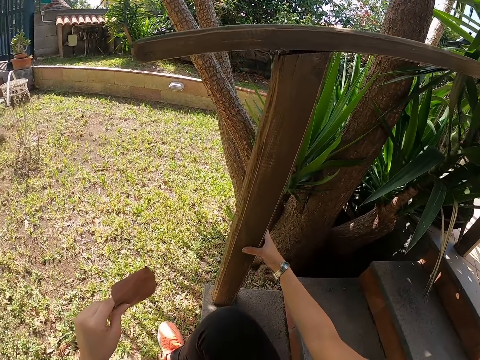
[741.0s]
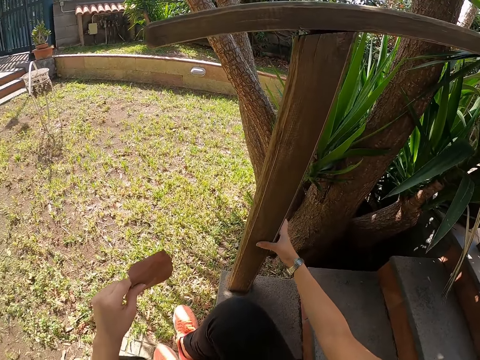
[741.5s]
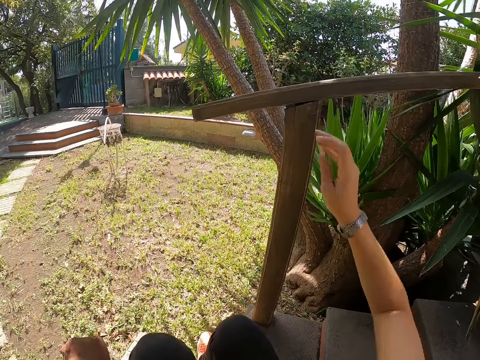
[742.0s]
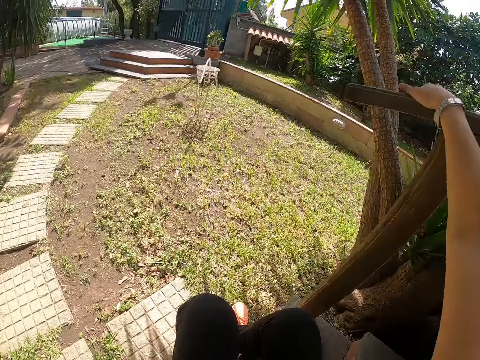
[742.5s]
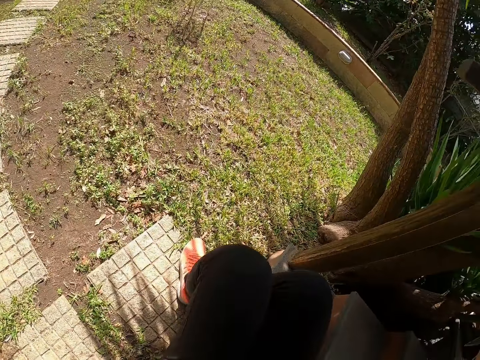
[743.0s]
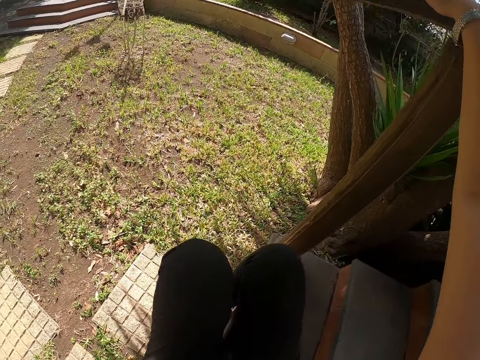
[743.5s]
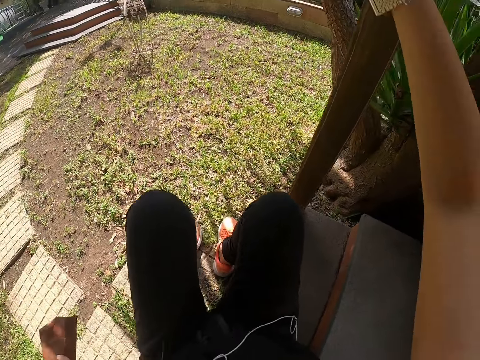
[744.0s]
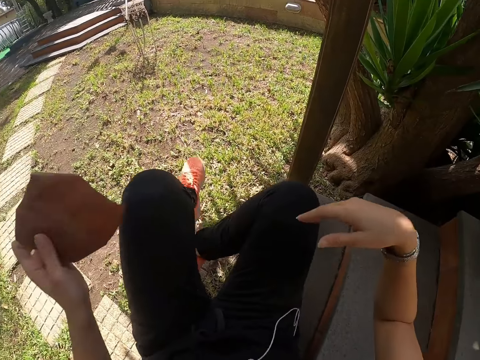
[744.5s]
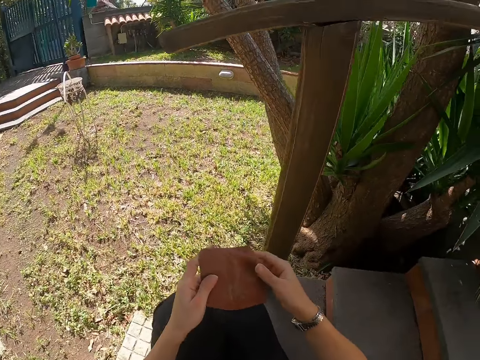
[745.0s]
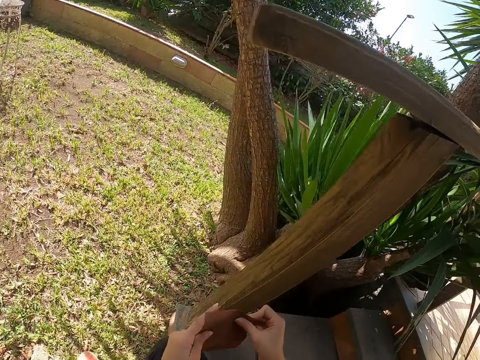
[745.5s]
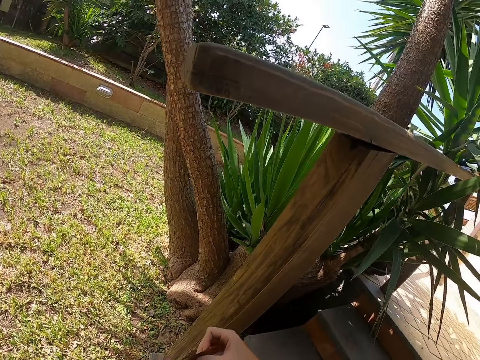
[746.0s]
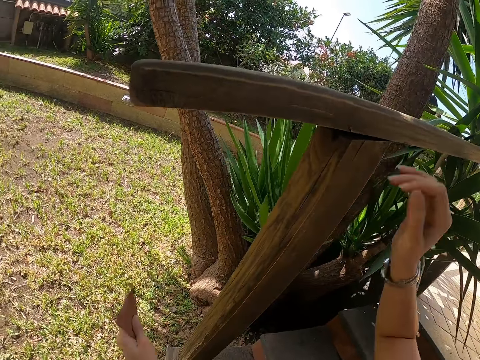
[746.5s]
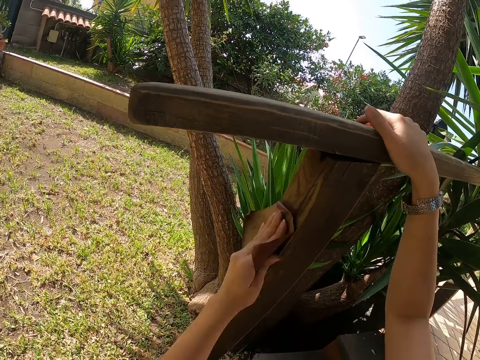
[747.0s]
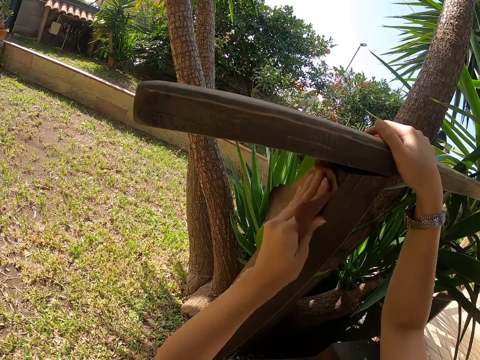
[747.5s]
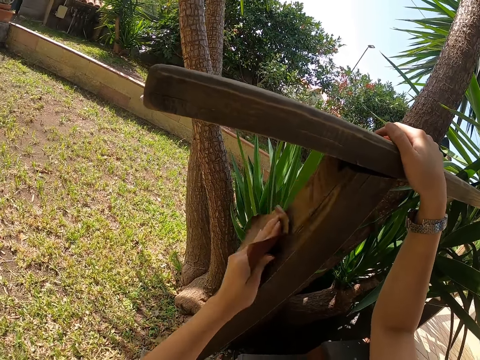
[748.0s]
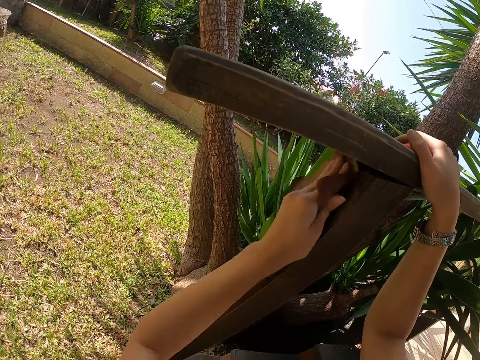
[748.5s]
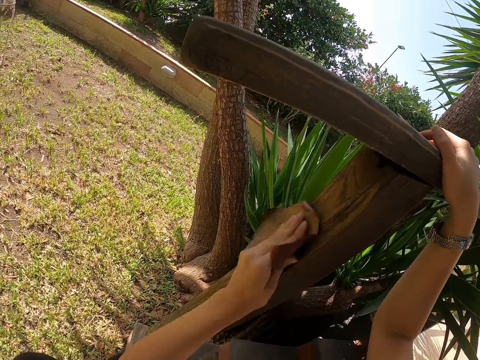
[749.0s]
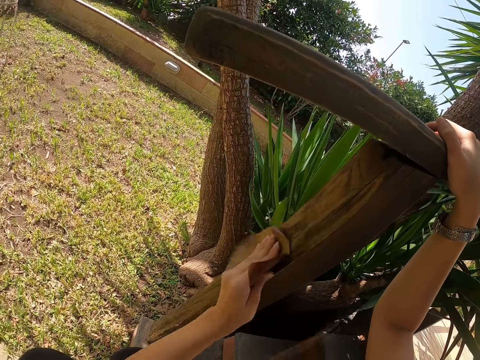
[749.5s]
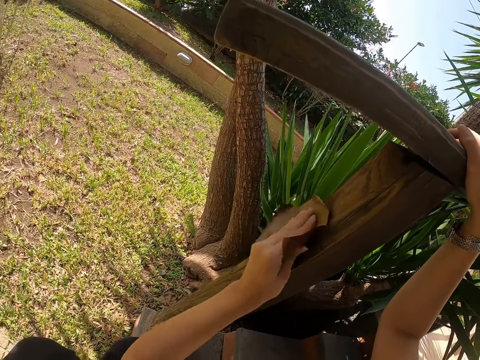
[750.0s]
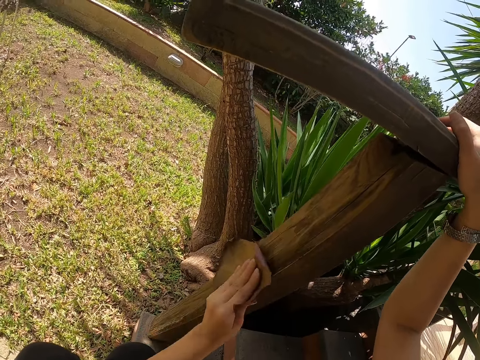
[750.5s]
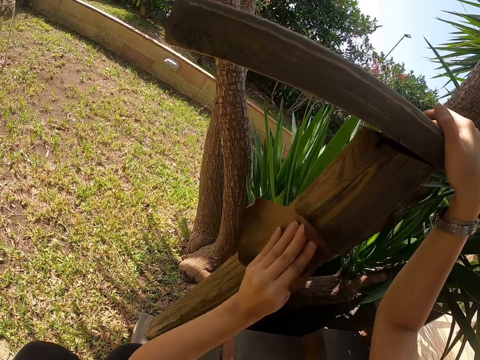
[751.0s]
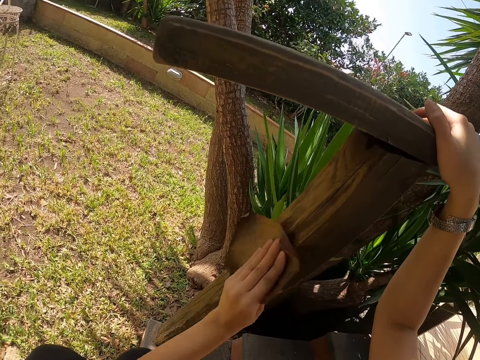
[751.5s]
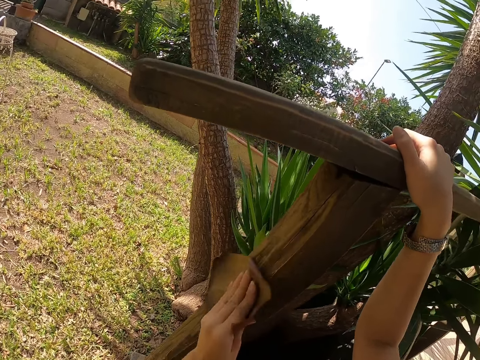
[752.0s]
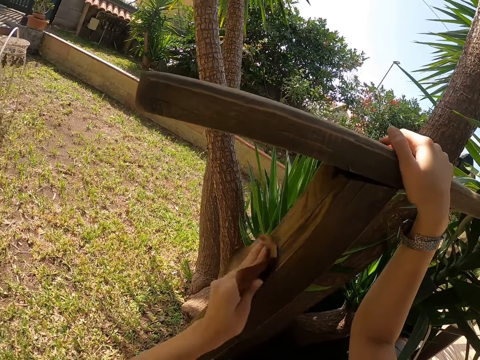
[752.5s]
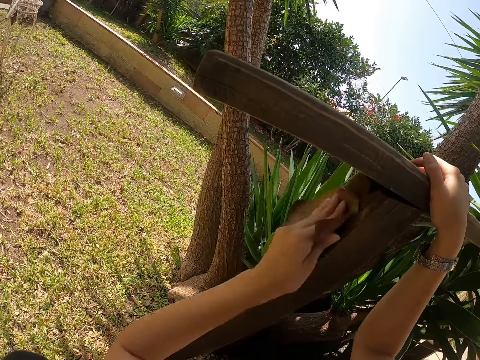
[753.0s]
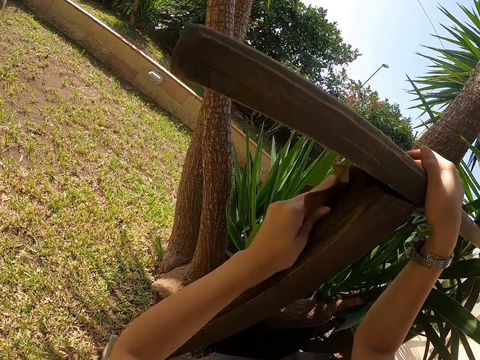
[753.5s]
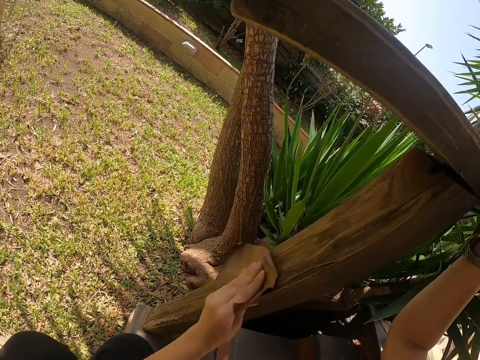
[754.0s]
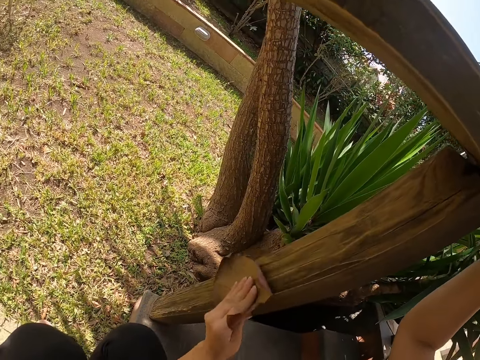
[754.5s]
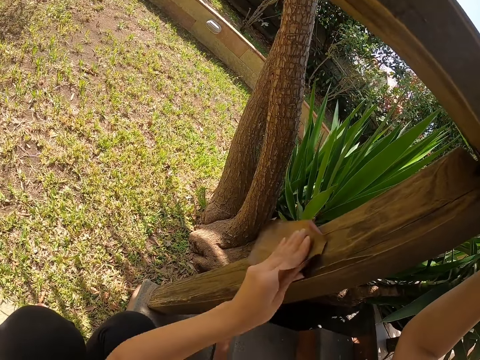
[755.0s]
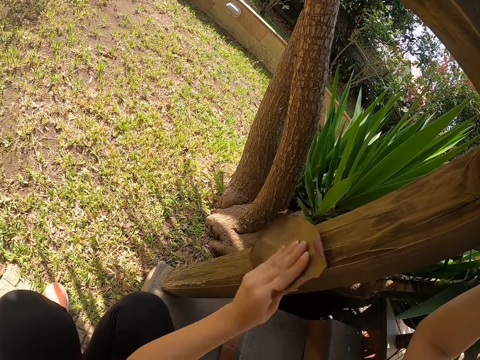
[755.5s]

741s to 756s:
The camera wearer touches on the wood. They feel the sandpaper. They hold the wood with the right hand. They use the sandpaper on the wood with the left hand.

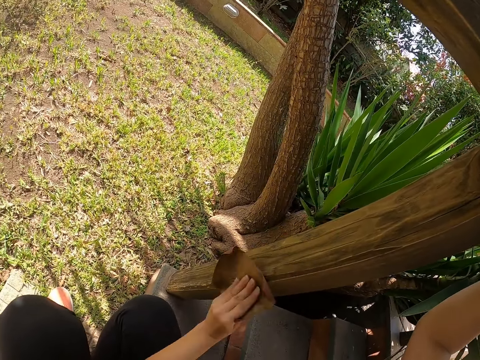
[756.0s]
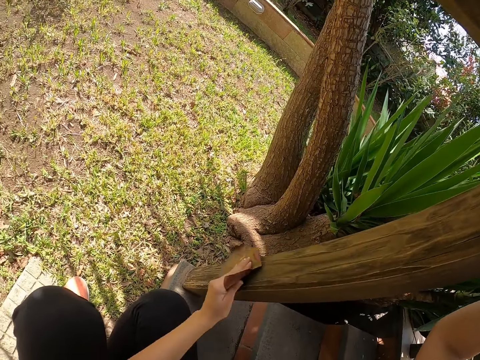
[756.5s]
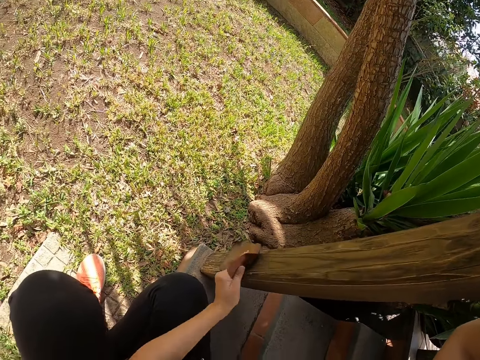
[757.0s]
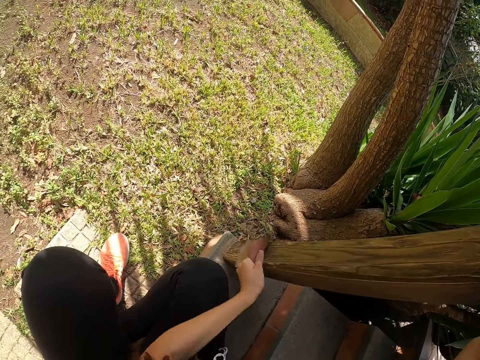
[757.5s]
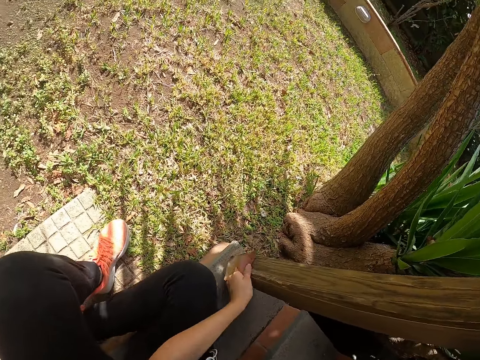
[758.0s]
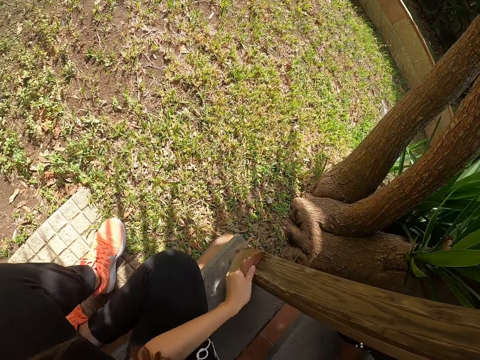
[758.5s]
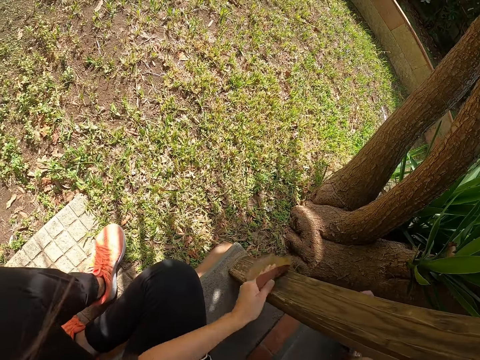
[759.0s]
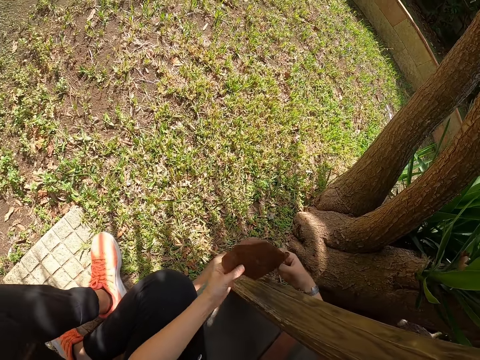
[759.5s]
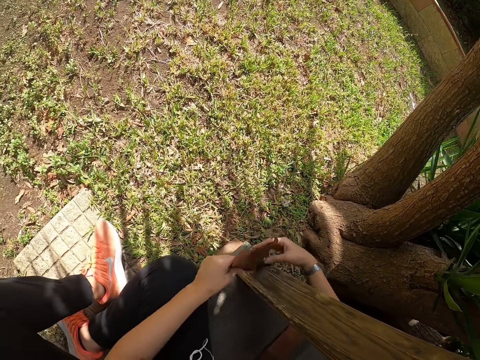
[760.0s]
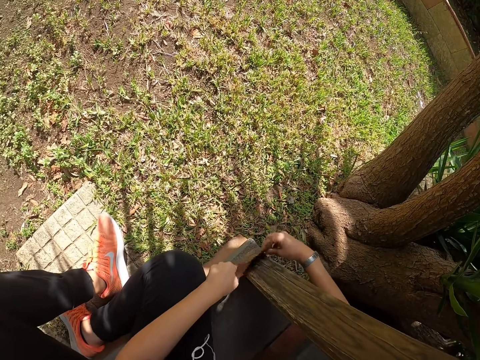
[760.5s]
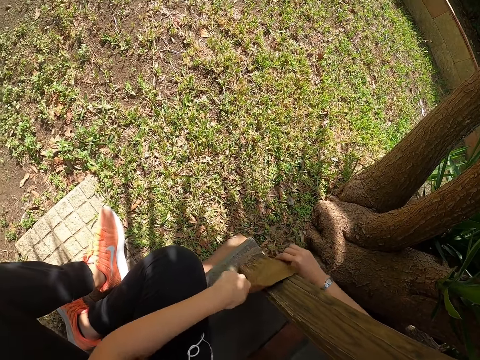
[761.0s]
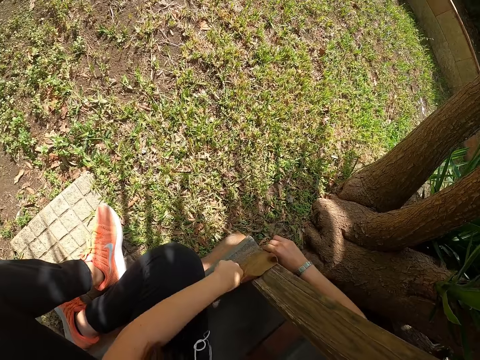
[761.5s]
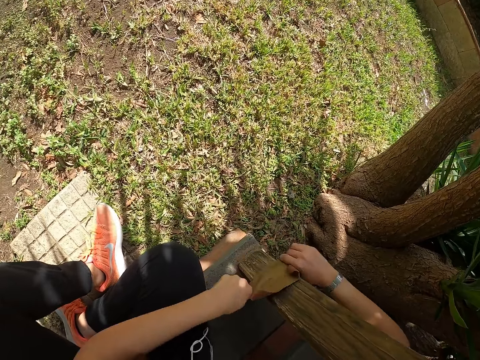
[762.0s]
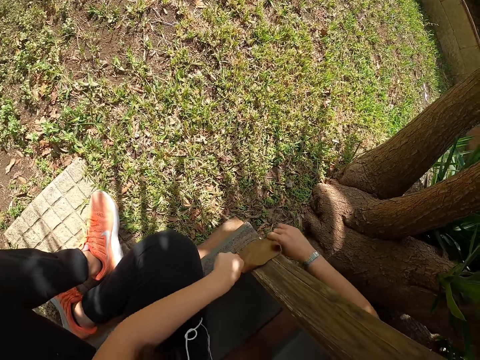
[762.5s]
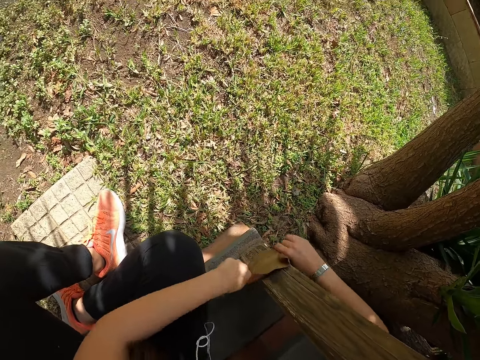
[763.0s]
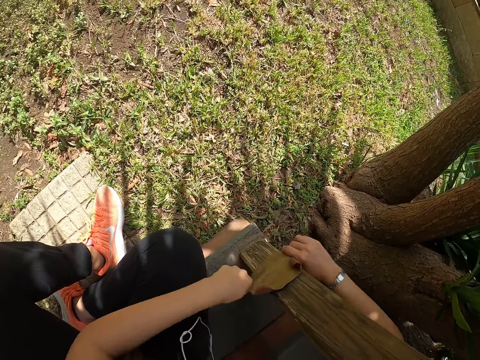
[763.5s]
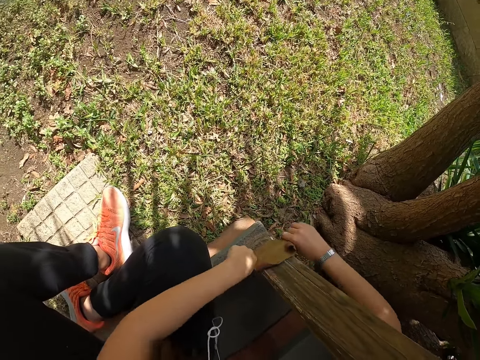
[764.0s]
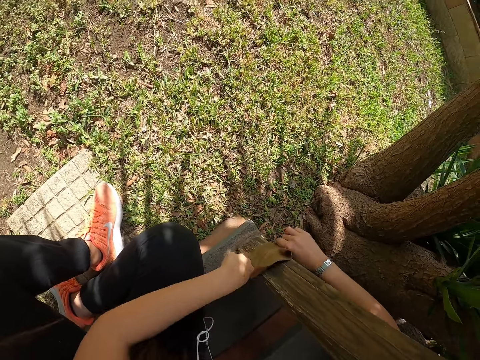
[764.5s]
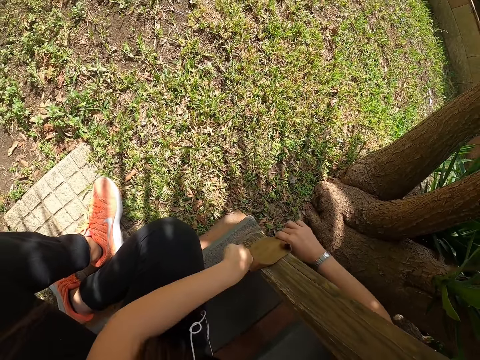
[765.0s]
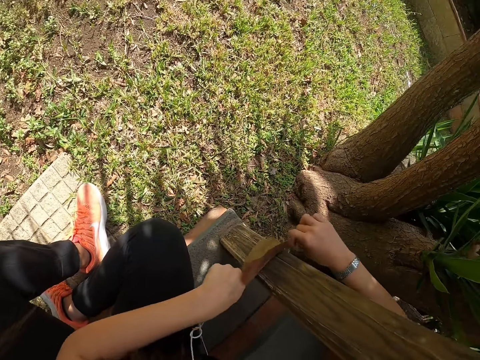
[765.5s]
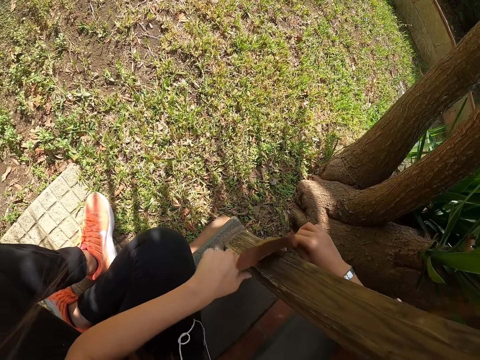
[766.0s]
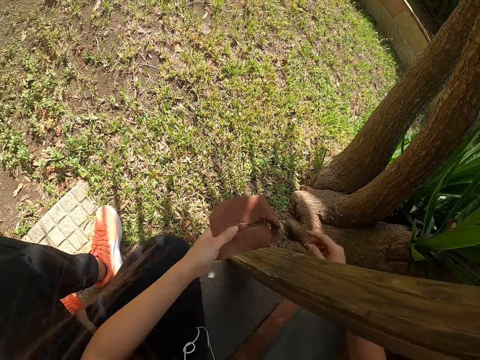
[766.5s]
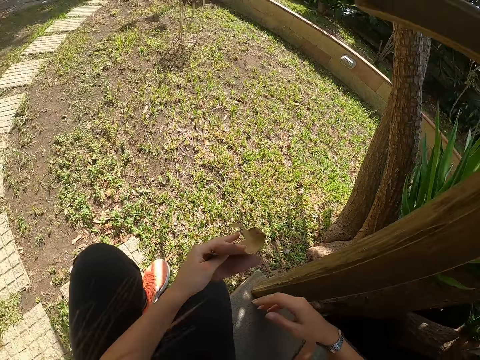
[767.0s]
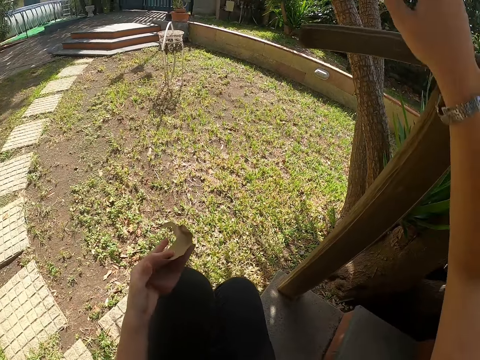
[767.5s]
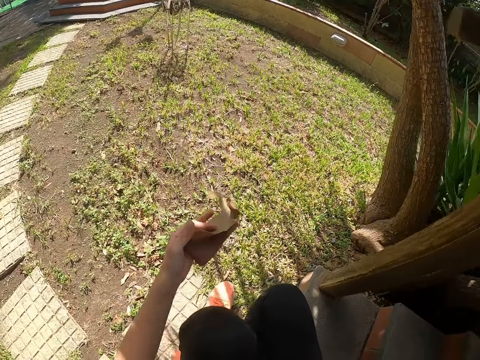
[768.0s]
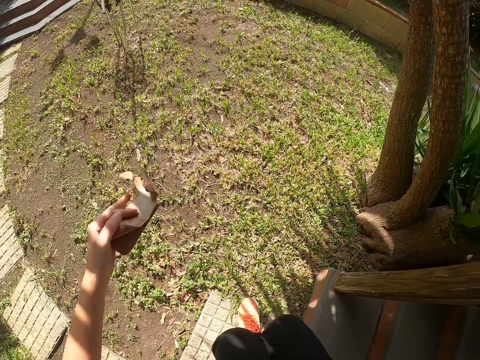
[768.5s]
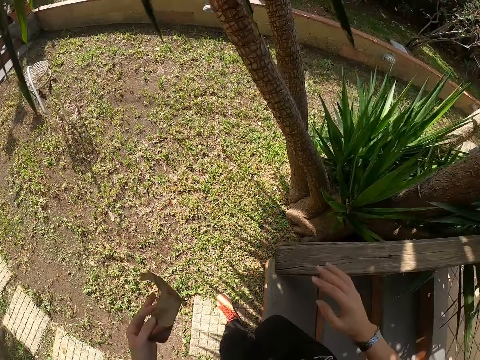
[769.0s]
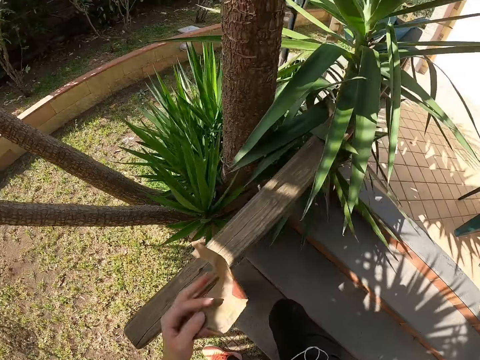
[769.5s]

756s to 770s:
The camera wearer holds the sandpaper with both hands. They scrub the wood. They stand up.
